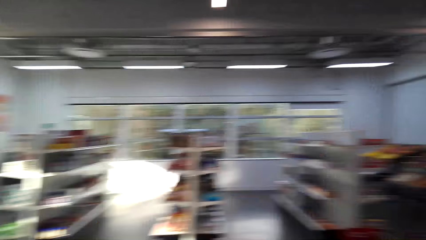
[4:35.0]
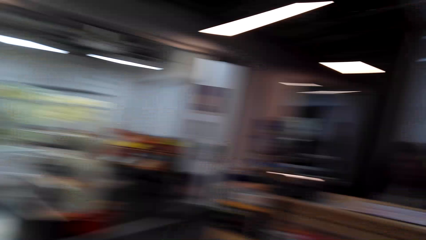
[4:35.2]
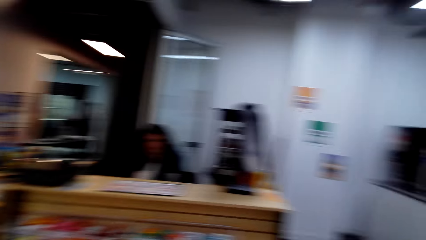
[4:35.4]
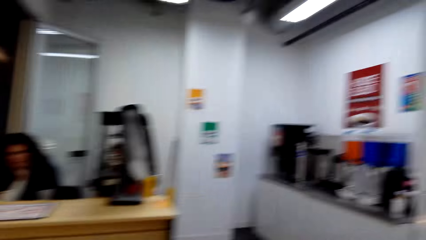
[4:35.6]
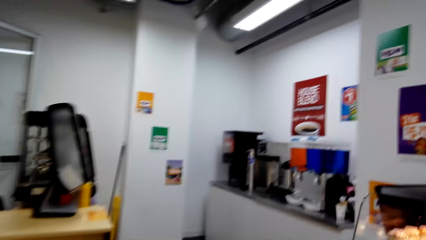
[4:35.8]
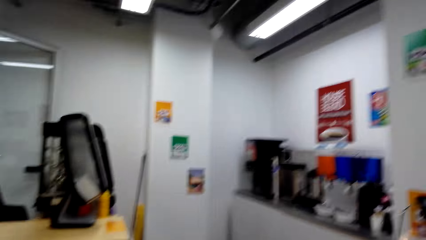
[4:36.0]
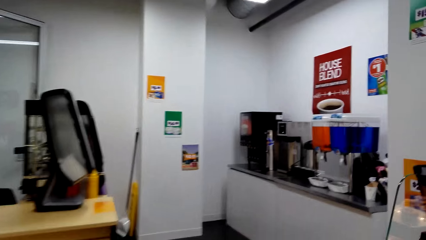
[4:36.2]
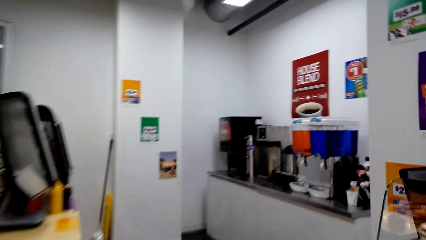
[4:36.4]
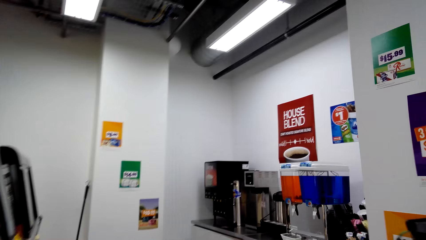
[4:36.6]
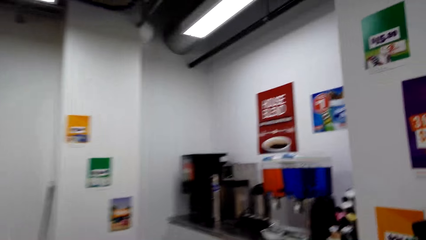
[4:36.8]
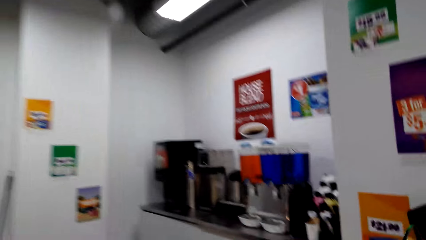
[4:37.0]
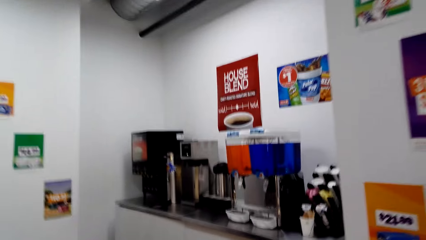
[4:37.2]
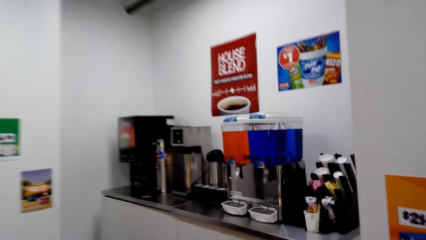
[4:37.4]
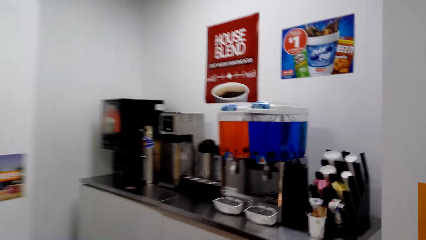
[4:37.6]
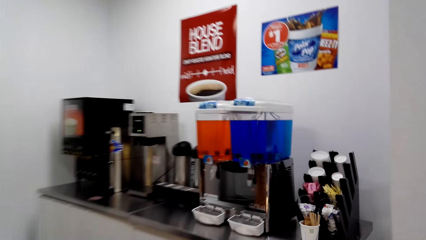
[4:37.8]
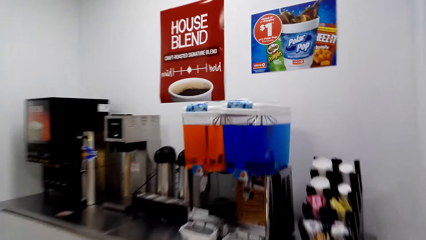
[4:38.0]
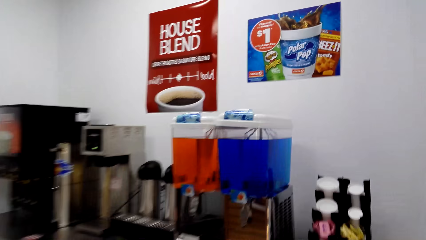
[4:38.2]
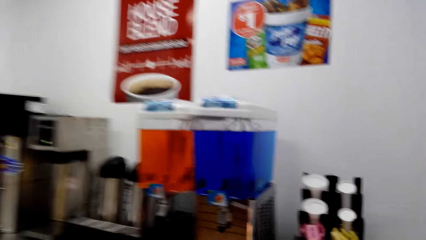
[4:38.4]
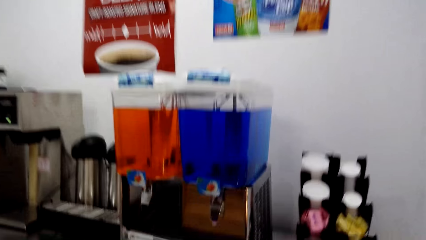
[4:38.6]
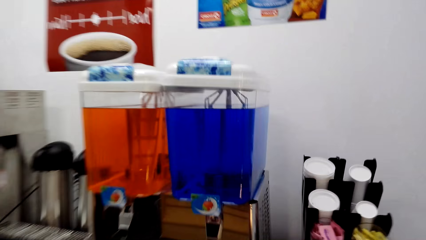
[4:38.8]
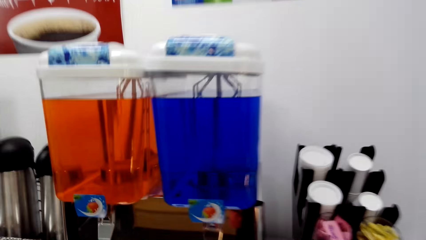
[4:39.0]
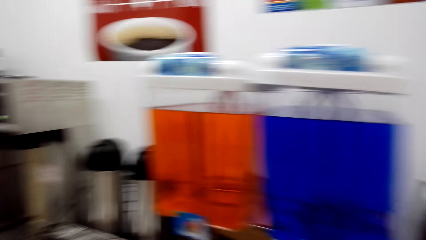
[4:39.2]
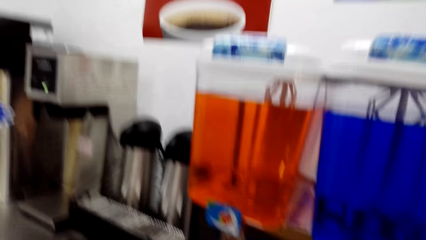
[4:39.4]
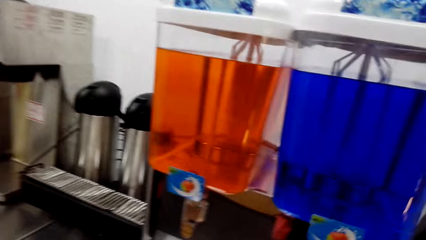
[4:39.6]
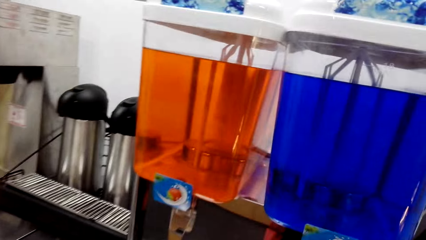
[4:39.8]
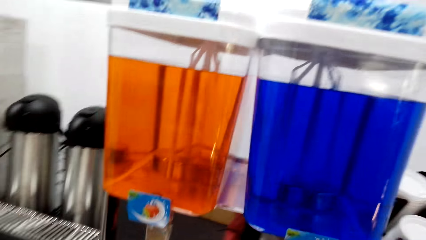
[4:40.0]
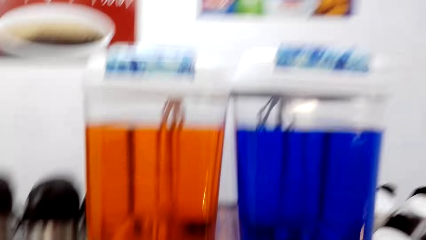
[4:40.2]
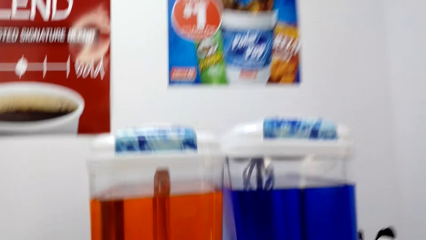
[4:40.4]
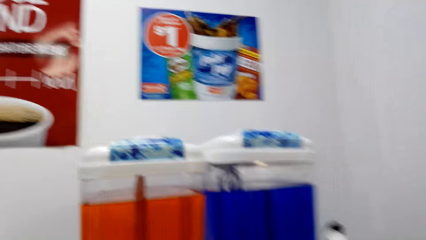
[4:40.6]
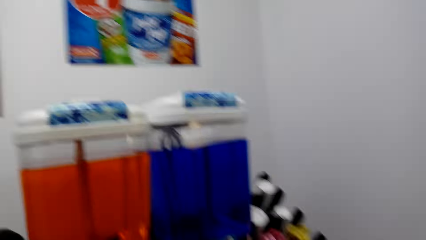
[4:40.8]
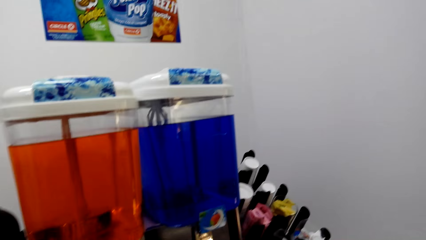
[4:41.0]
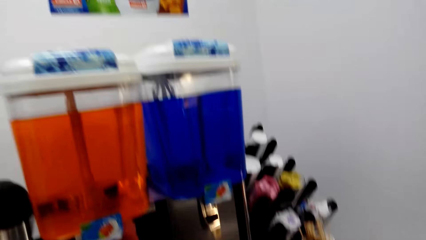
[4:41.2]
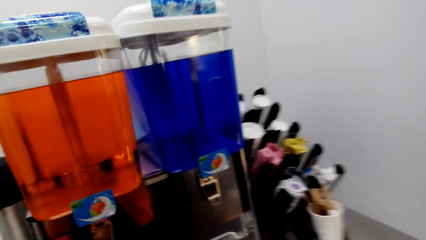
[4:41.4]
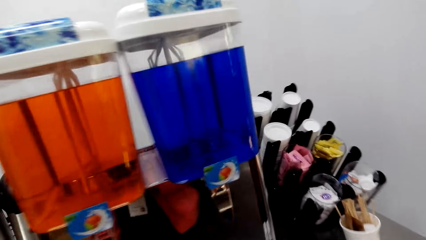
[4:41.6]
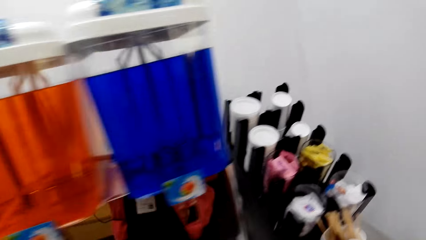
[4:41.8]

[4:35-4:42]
The camera wearer walks around the supermarket.

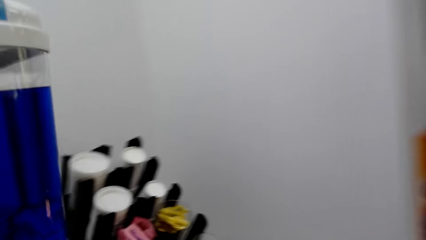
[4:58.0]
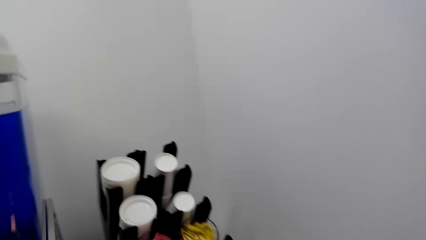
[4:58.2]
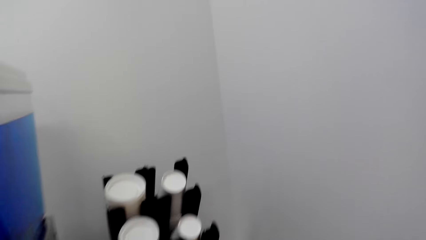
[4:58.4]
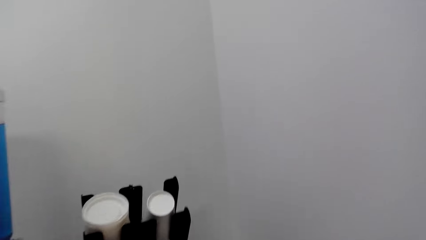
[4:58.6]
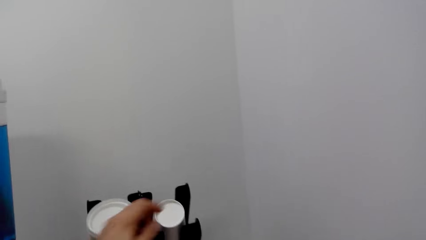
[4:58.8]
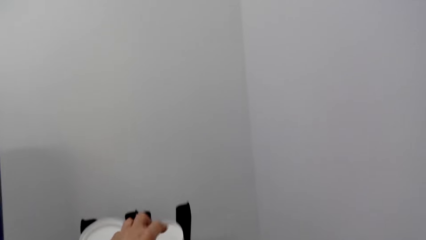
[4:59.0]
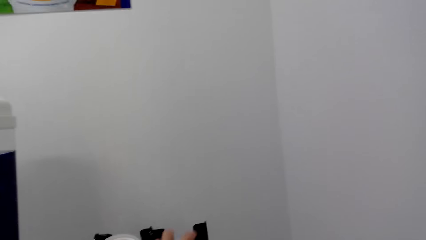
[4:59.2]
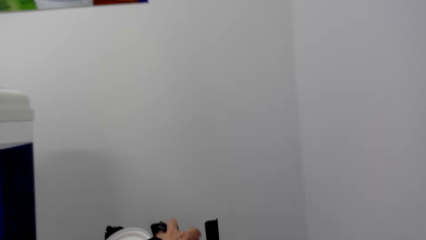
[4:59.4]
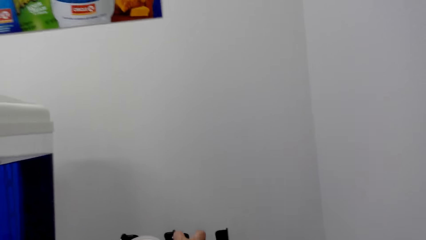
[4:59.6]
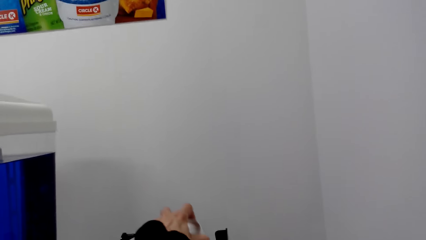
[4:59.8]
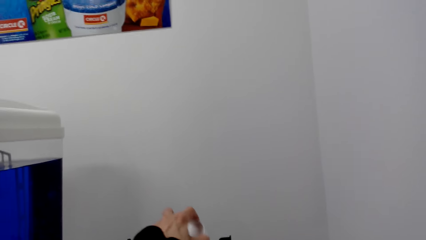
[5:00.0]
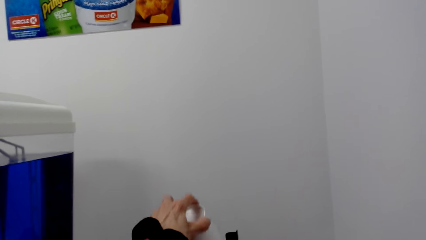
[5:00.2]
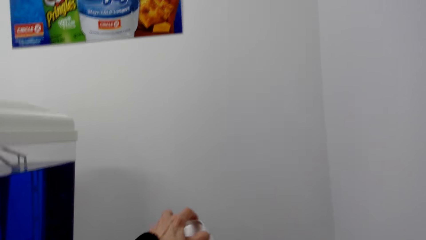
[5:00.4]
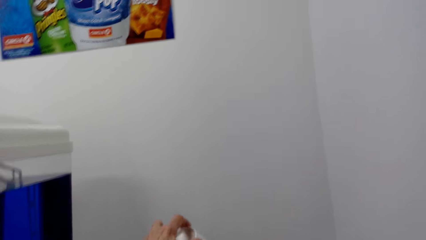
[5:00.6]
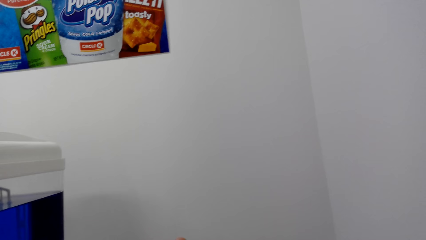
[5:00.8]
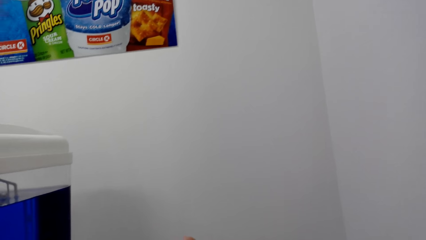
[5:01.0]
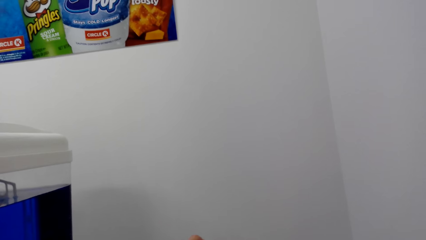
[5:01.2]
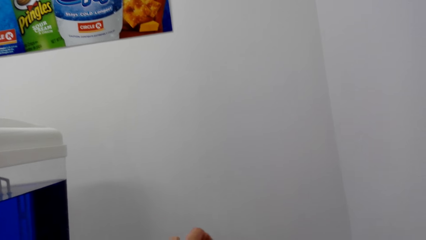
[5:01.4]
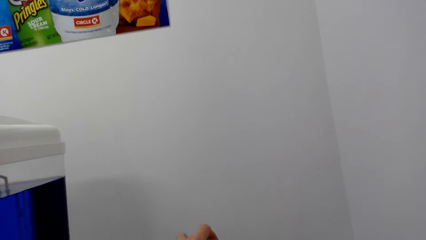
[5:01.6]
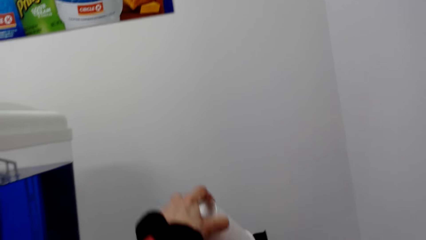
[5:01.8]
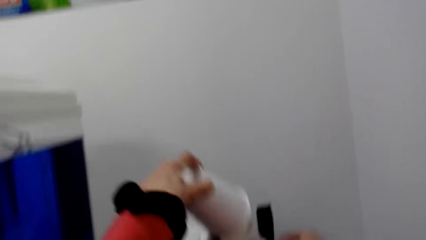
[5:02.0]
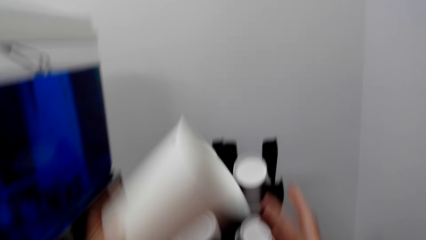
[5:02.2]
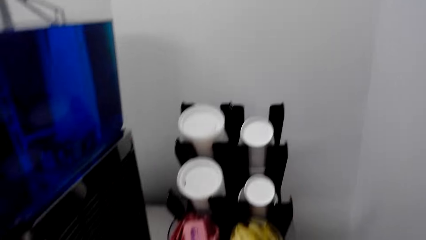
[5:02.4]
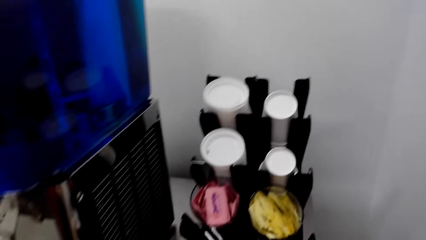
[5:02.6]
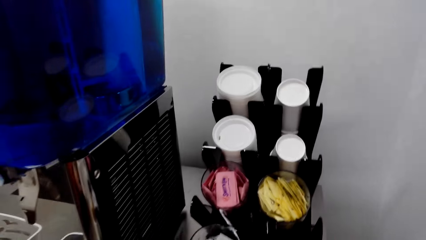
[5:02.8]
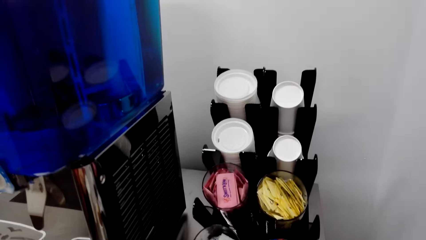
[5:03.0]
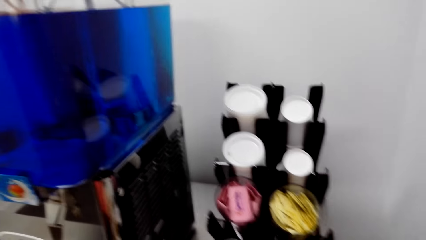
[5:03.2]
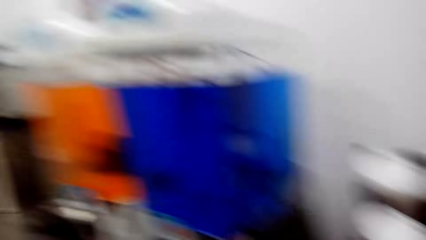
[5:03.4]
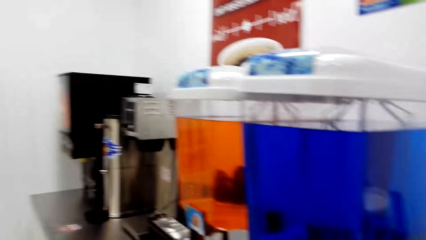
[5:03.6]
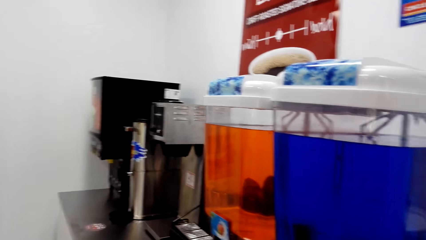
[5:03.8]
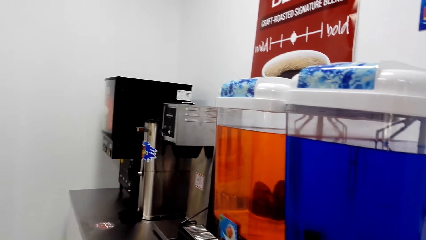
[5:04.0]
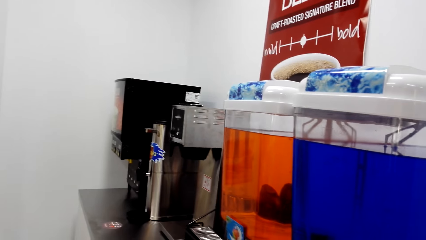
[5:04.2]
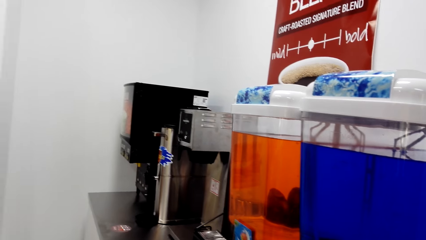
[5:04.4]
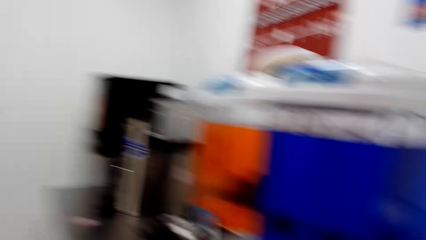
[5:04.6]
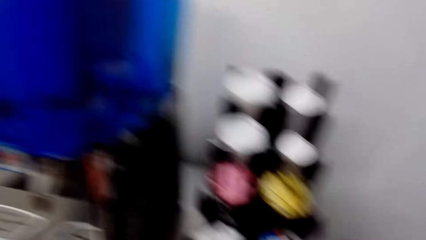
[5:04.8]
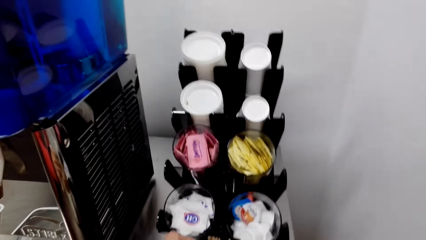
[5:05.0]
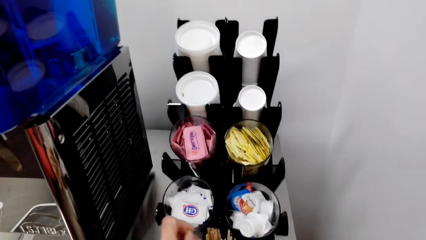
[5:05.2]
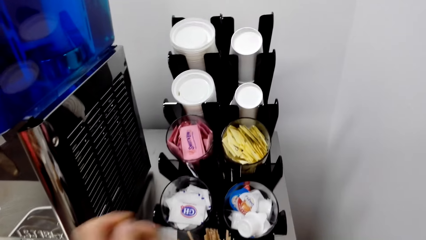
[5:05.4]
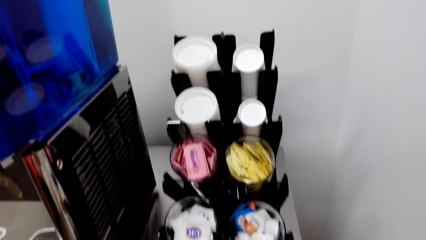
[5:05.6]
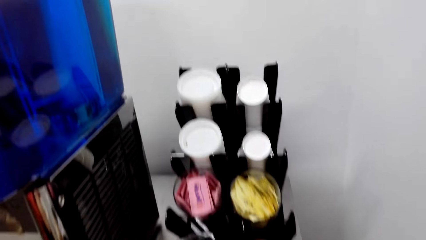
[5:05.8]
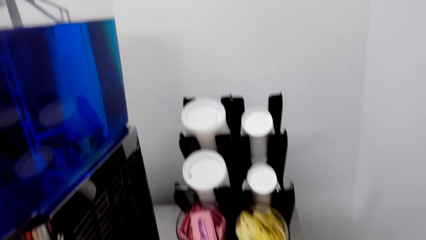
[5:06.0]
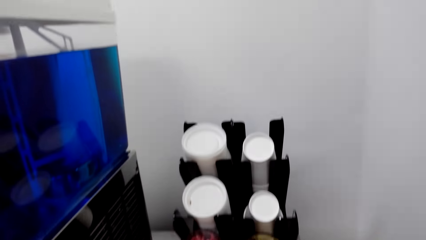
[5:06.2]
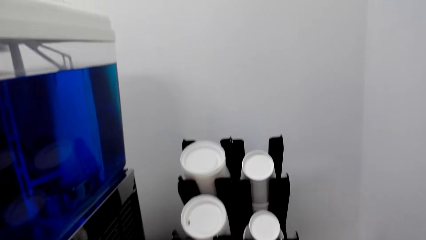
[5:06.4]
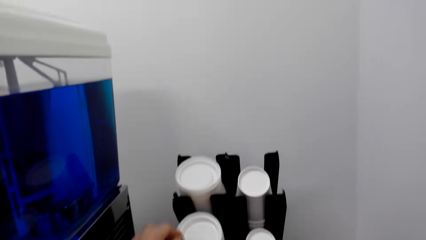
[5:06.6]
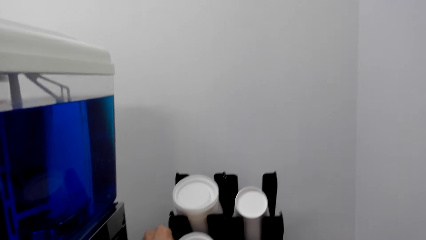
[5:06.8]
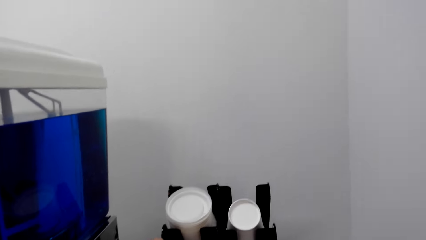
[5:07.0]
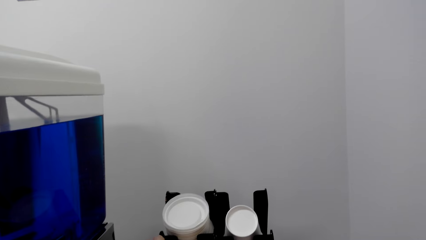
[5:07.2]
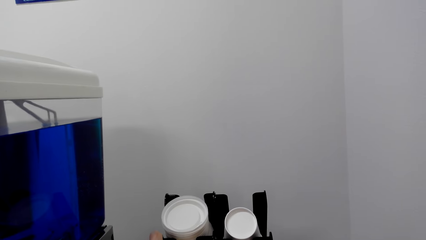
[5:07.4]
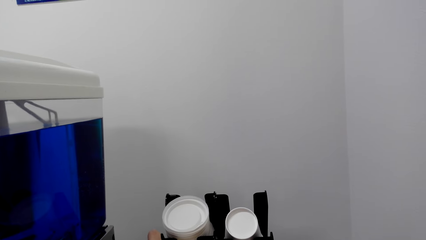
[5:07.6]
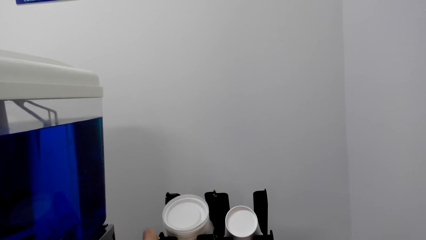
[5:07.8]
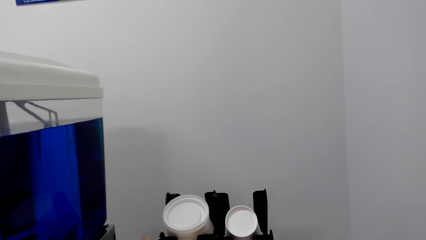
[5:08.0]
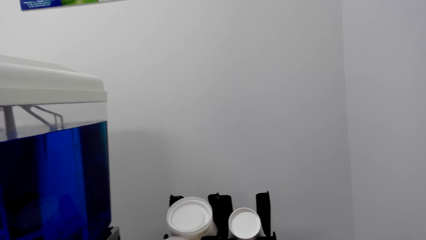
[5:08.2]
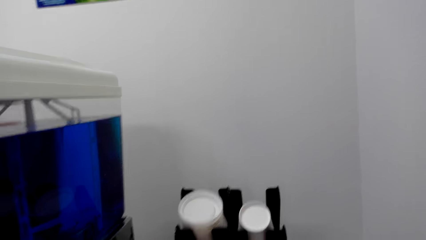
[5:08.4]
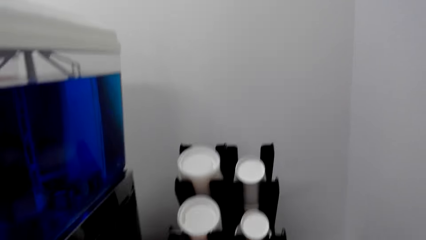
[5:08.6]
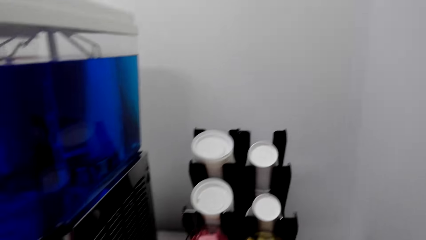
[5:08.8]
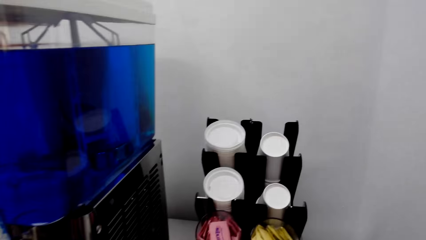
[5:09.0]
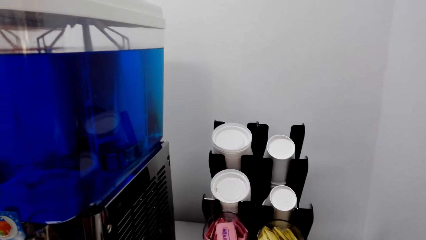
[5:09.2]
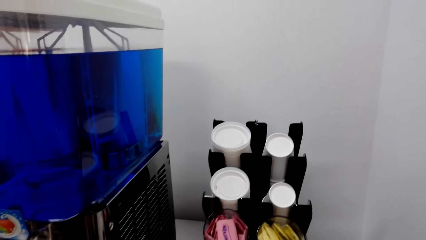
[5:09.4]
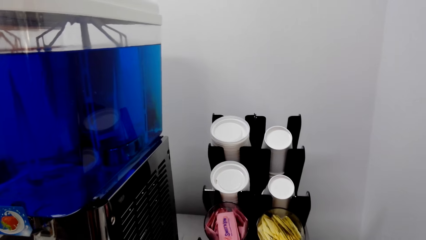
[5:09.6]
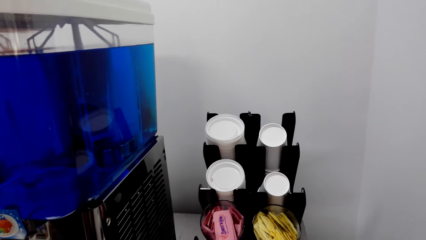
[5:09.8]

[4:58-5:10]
A person picks a coffee cup from the stand. The camera wearer picks a cup. The person makes a step and picks the coffee cup from the stand. The camera wearer picks a cup cover.
